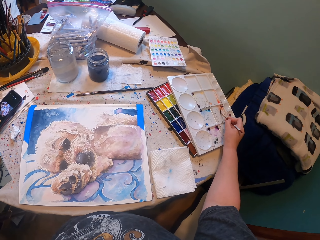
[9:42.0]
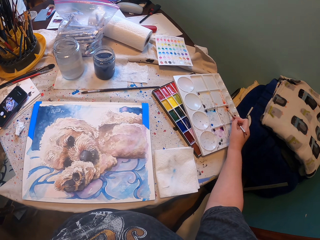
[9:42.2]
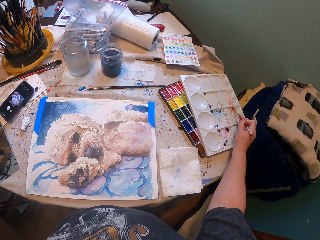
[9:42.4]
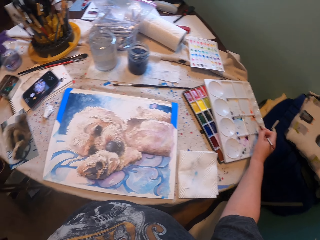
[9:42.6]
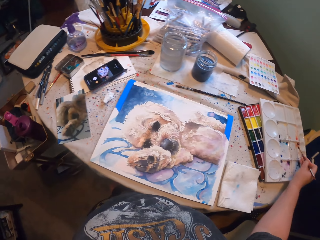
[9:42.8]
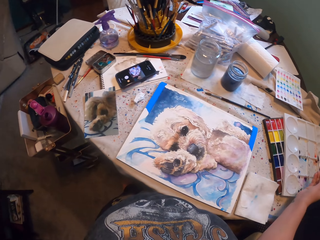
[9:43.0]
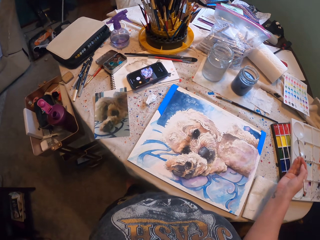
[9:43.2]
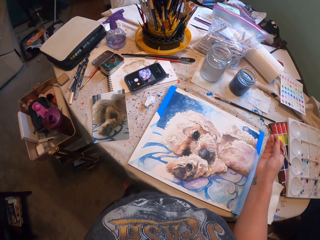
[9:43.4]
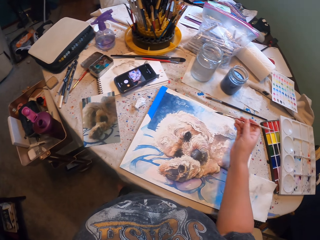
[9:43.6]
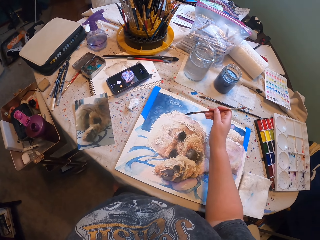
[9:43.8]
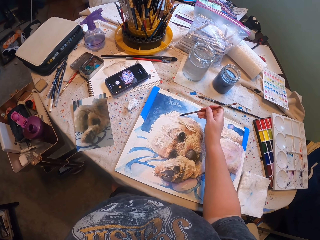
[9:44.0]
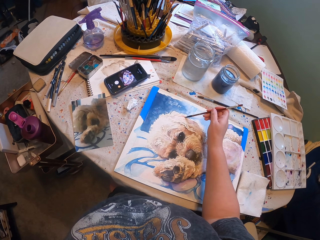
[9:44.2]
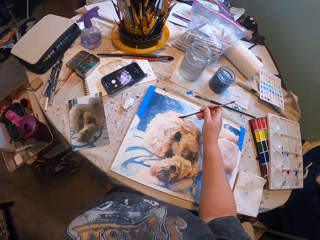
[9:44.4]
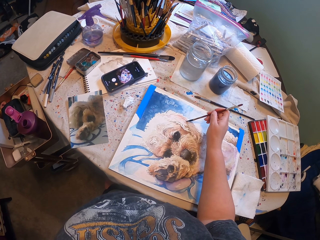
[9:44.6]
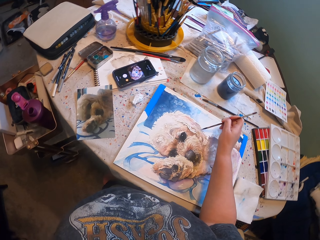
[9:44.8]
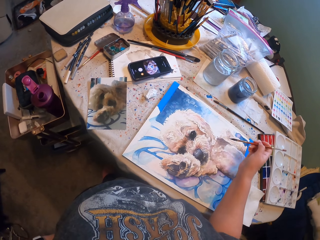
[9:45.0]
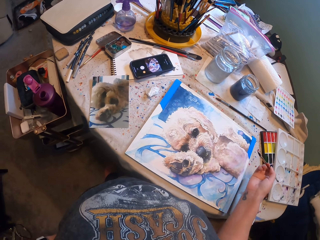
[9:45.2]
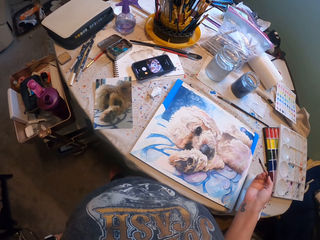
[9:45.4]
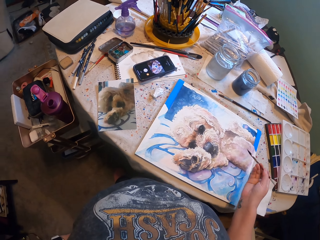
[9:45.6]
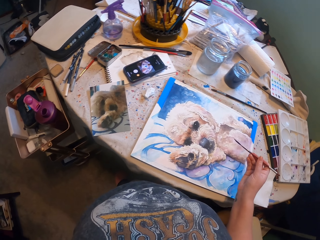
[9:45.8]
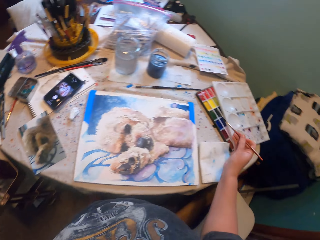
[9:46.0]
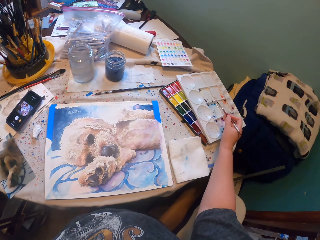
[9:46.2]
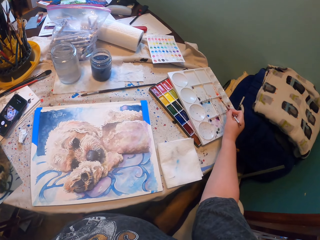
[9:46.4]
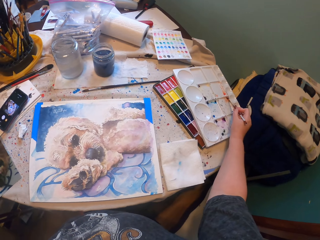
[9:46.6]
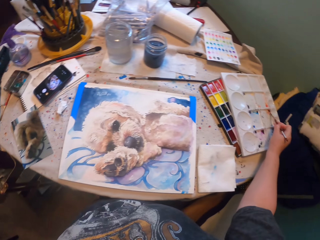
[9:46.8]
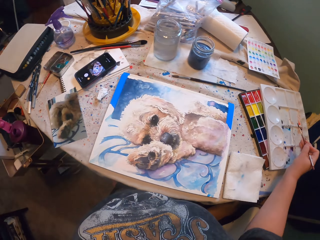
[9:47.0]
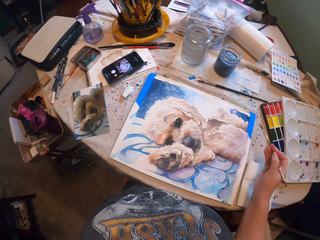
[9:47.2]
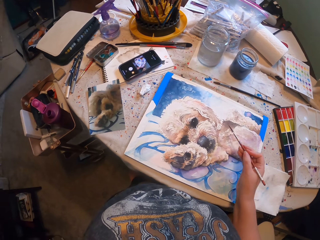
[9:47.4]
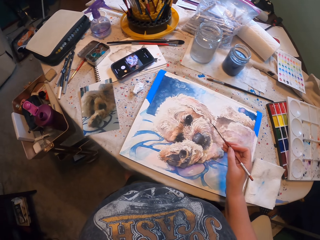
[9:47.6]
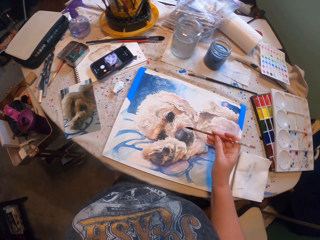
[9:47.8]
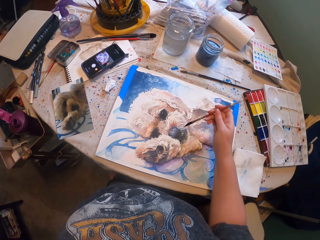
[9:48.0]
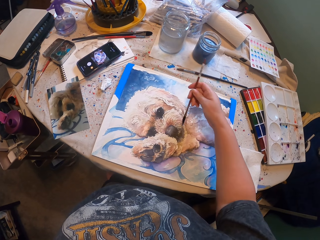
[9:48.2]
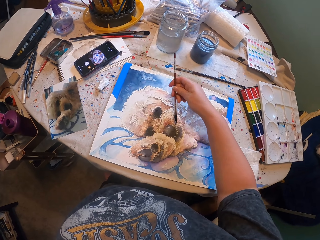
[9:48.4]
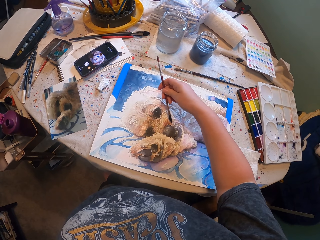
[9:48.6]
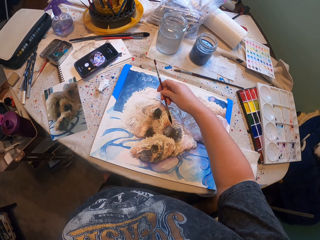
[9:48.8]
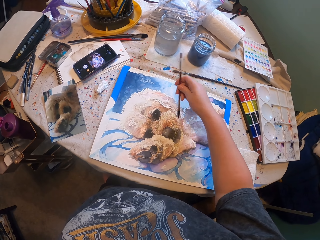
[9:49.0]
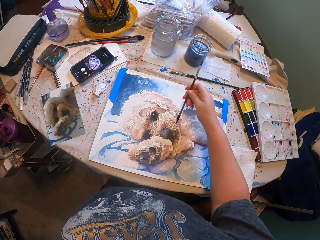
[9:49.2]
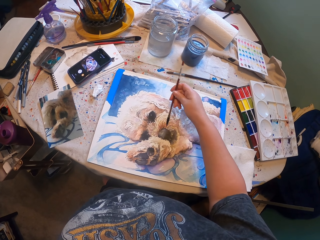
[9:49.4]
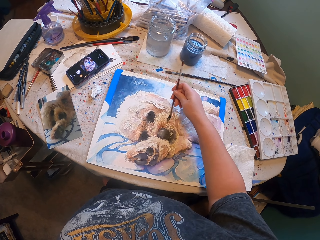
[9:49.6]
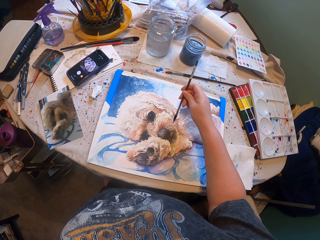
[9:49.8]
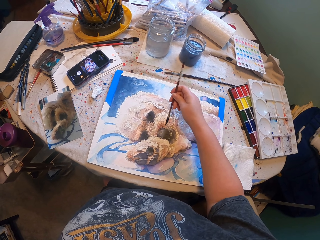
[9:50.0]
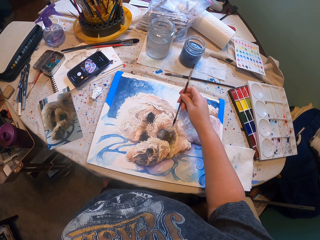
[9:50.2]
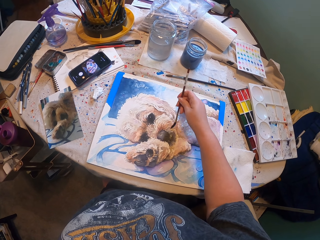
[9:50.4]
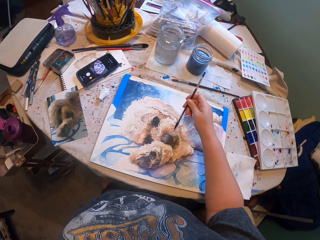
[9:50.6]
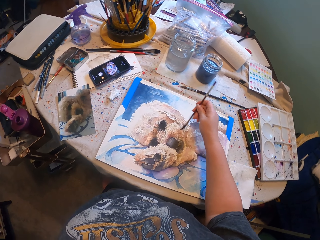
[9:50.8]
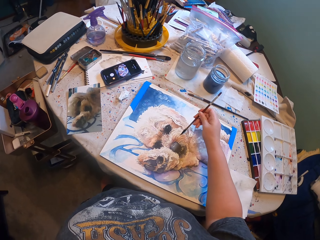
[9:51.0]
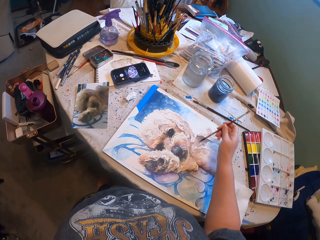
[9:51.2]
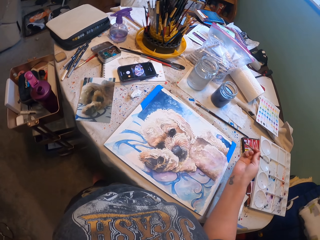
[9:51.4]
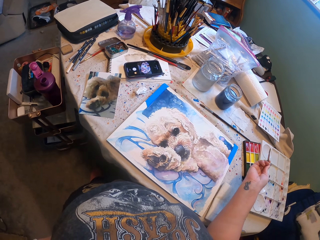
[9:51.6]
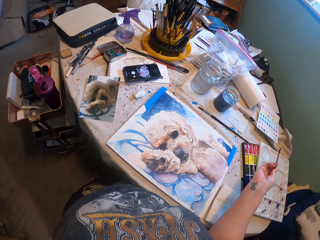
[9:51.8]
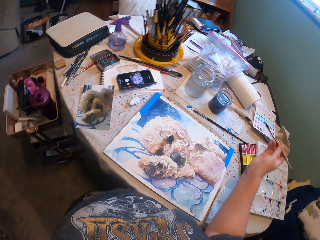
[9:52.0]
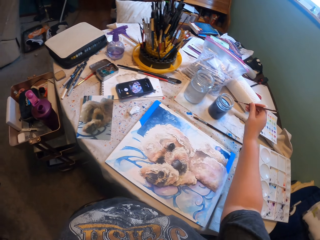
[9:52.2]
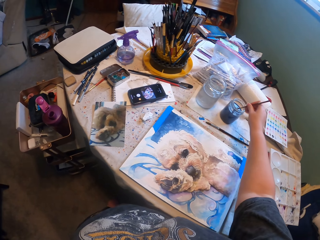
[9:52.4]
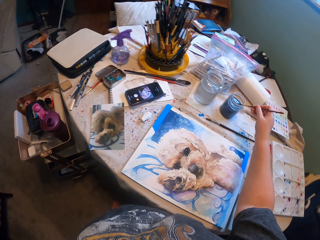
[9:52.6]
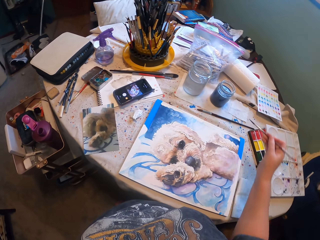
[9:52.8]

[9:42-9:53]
The camera wearer collects paint with a paint brush. They paint a picture. They collect paint with the paint brush. They paint the picture repeatedly.

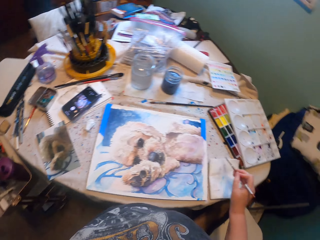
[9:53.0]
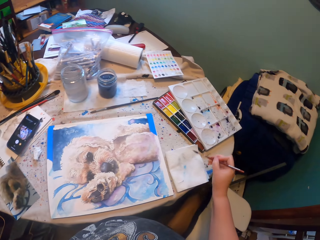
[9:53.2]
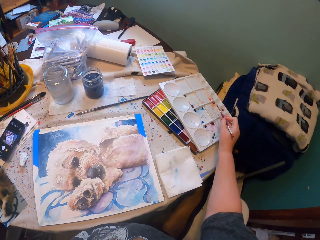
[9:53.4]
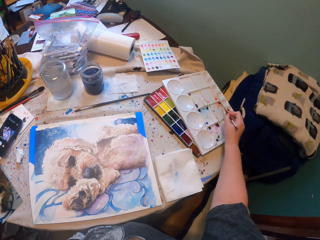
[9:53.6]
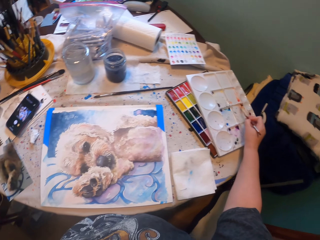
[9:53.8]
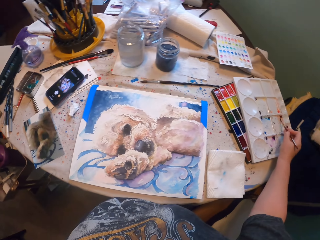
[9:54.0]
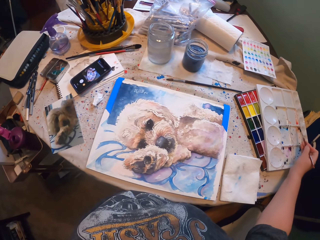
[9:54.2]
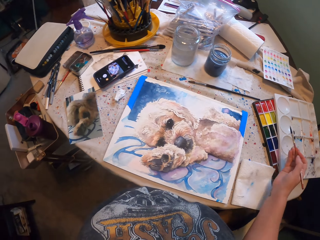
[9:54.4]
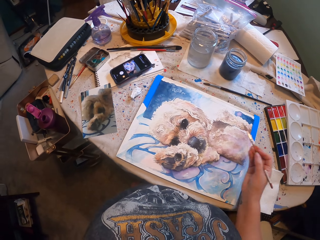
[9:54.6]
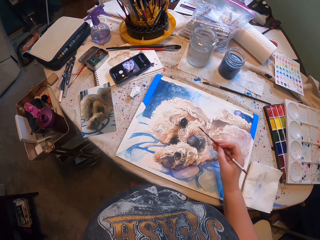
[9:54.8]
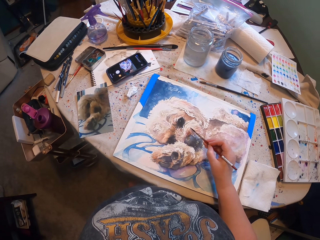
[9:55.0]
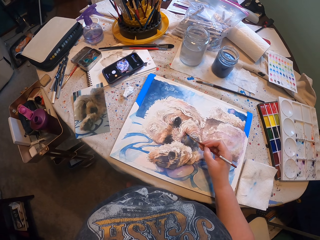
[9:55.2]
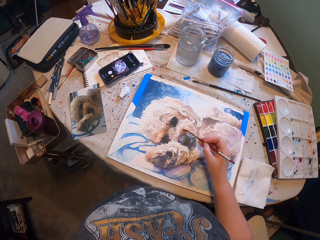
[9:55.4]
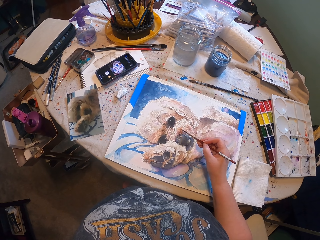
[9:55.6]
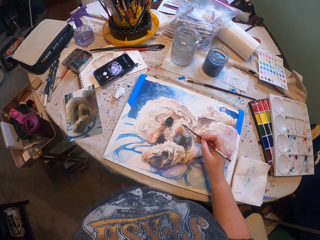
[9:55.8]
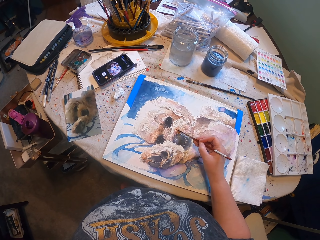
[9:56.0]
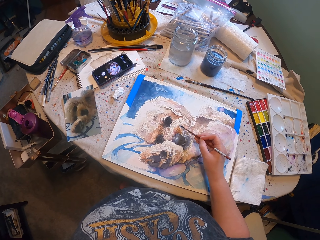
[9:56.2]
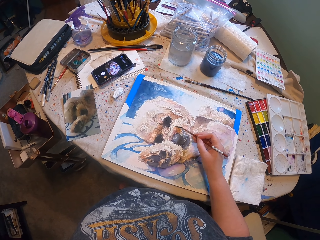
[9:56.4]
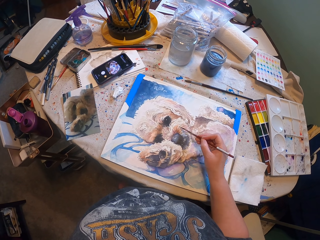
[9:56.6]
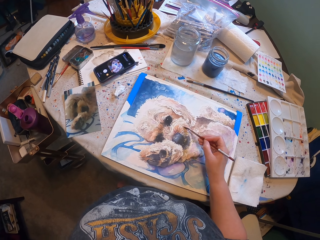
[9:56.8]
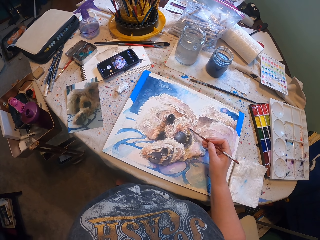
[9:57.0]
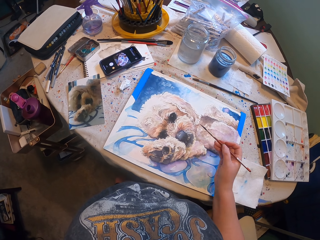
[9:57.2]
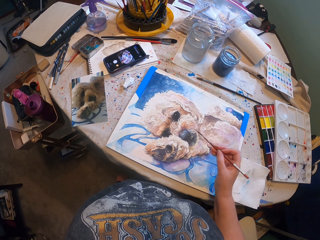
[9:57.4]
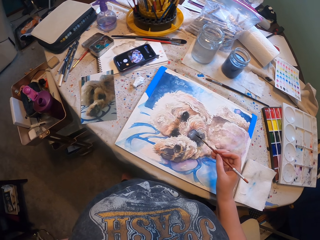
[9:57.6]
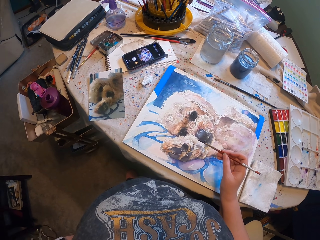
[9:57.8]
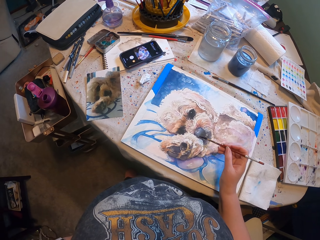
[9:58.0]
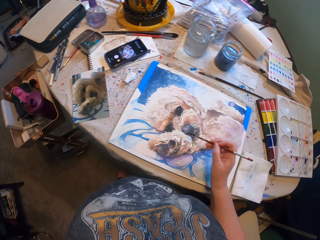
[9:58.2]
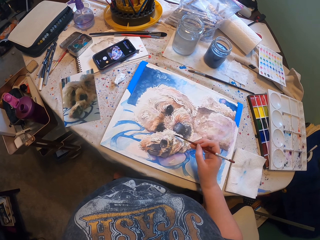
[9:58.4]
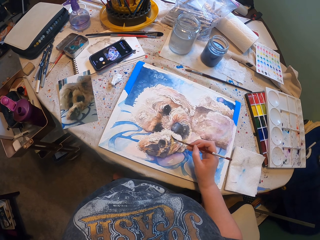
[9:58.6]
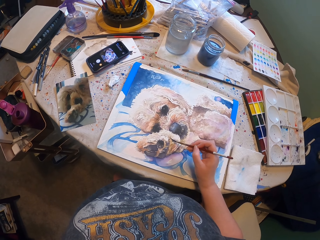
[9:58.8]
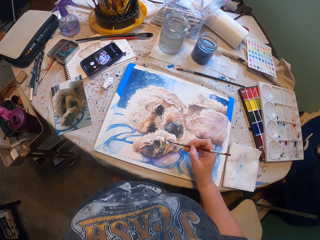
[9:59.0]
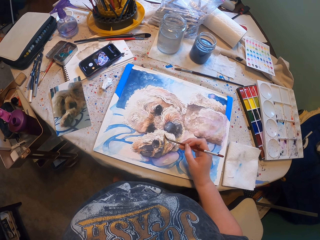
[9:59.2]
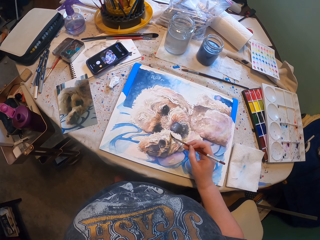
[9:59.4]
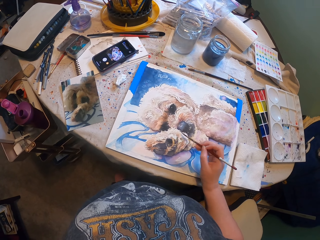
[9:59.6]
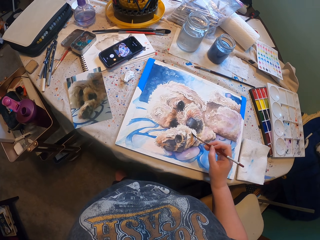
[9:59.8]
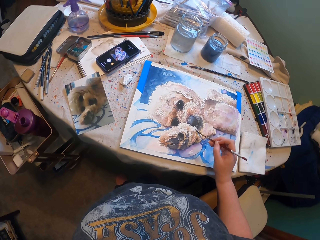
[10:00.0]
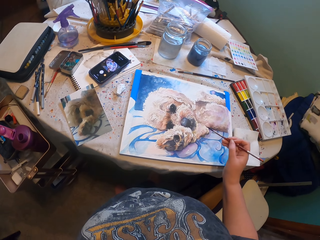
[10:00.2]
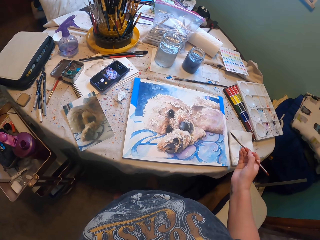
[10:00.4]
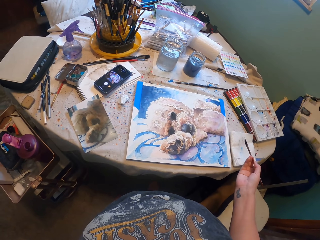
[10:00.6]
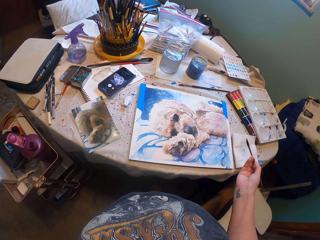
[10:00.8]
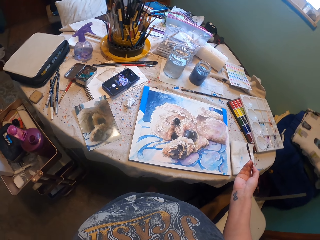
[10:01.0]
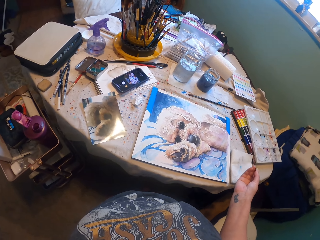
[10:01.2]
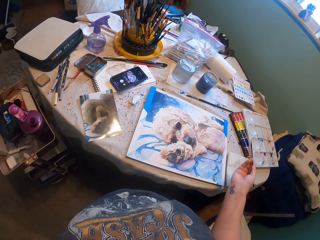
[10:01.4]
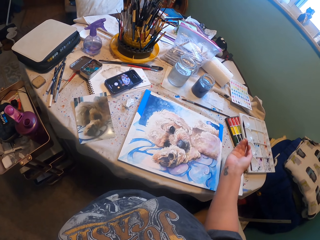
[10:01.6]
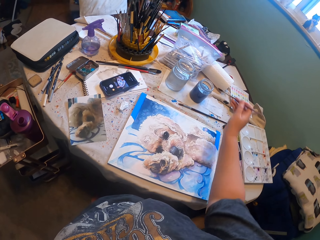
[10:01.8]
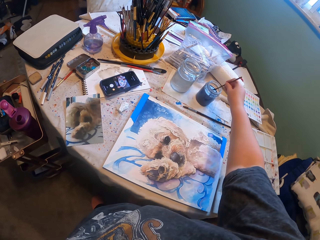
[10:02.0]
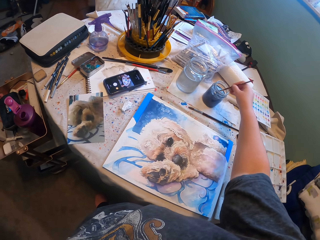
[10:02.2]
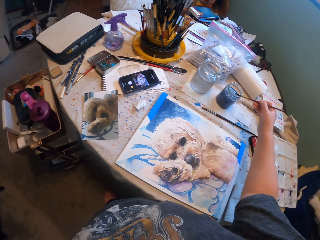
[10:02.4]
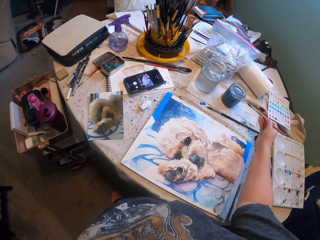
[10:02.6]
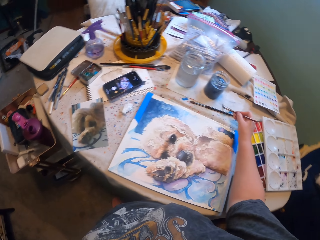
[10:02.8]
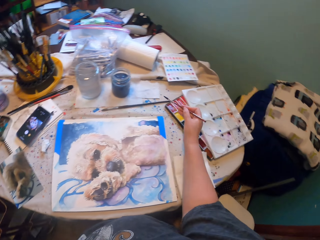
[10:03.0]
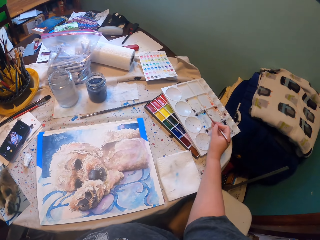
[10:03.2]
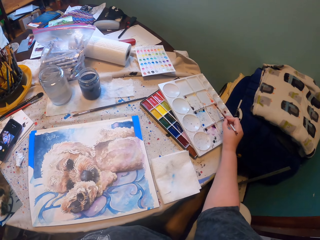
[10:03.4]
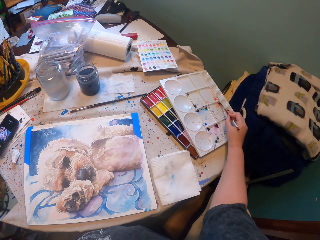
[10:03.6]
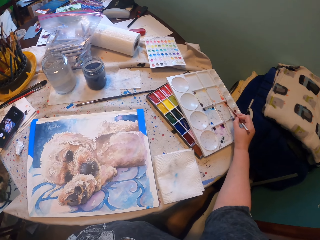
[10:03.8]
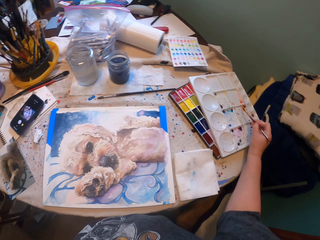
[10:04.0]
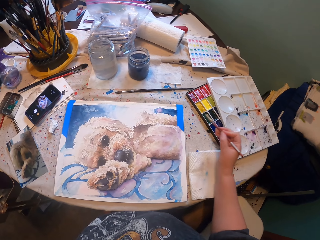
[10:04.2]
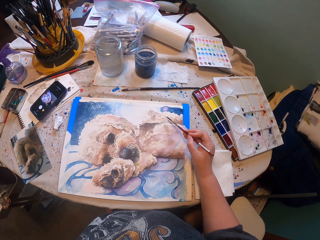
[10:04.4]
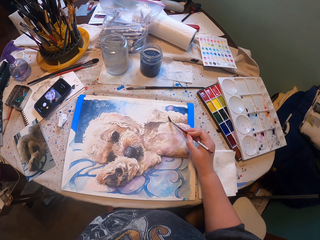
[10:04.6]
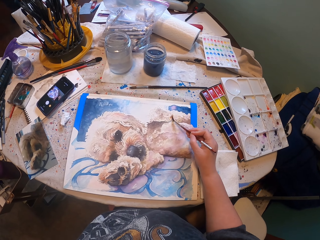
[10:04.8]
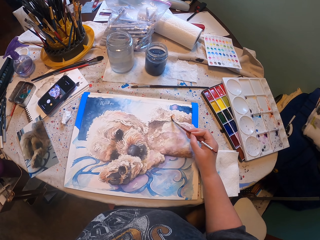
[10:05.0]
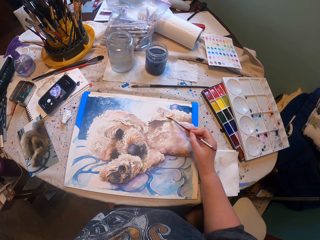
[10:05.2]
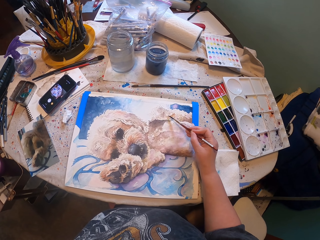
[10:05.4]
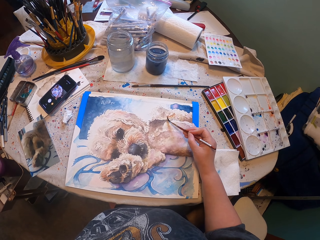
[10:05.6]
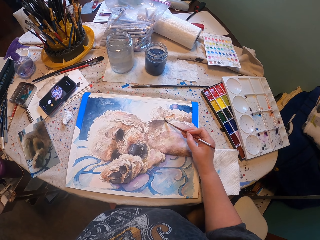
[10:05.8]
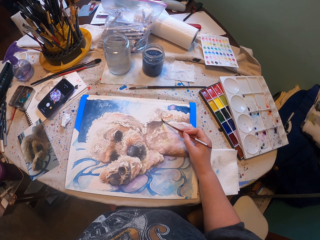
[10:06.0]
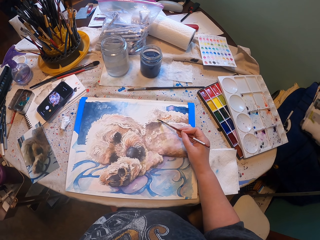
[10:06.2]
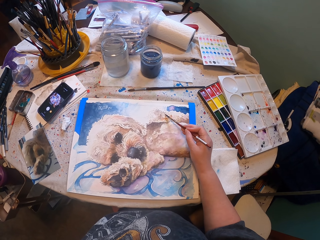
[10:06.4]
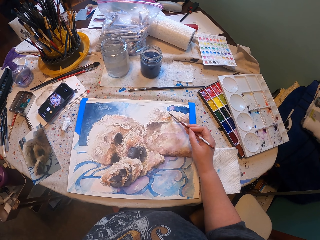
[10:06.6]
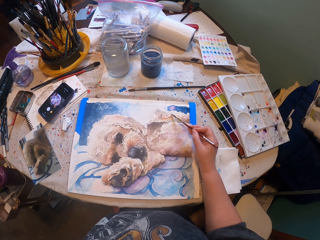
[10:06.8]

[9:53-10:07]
The camera wearer dips a paint brush into water. They tap the paint brush into the paper. They collect paint with the paint brush. They paint a picture repeatedly. They dip the paint brush into blue paint. They collect paint with the paint brush. They paint the picture.
